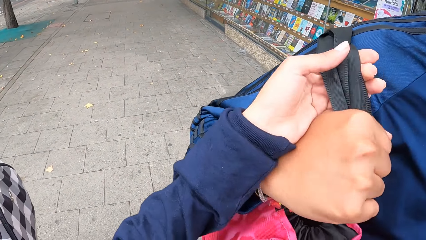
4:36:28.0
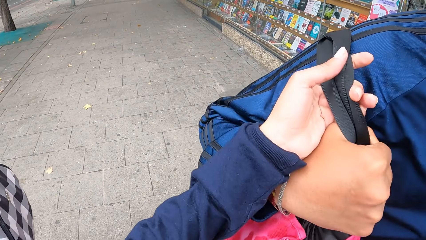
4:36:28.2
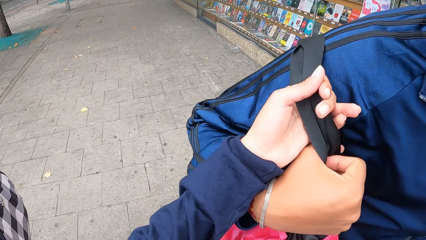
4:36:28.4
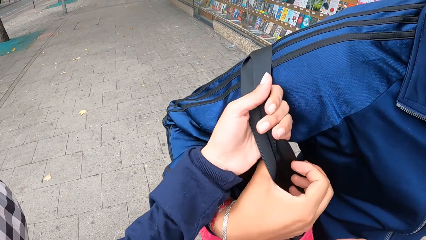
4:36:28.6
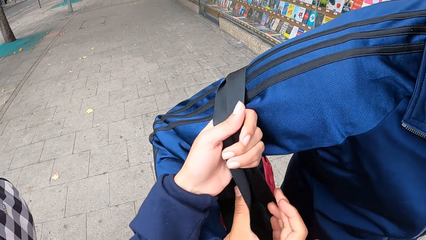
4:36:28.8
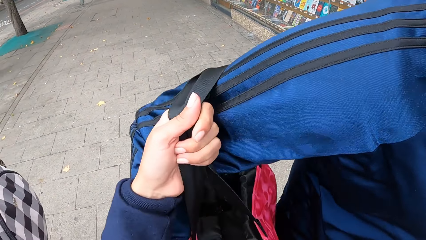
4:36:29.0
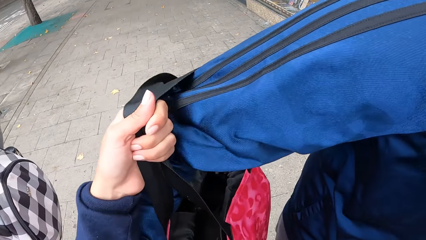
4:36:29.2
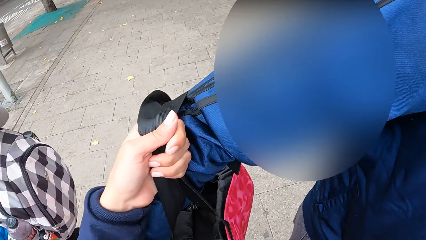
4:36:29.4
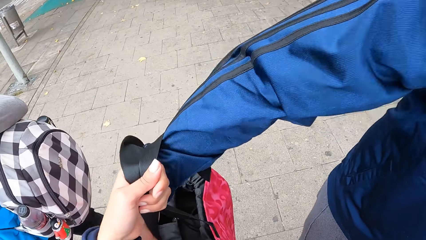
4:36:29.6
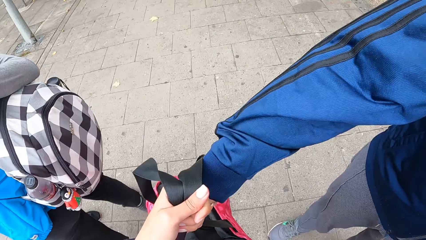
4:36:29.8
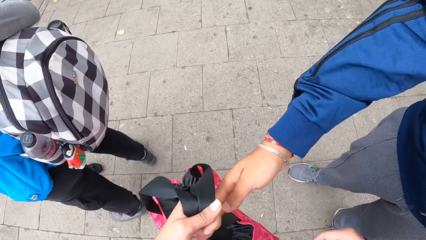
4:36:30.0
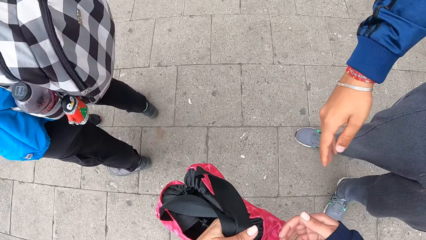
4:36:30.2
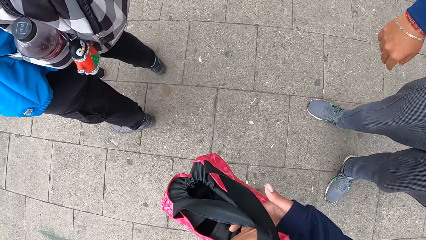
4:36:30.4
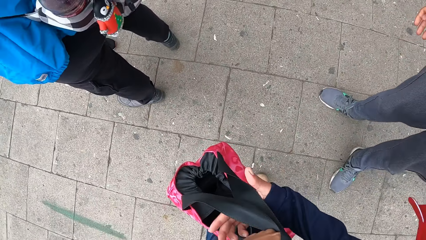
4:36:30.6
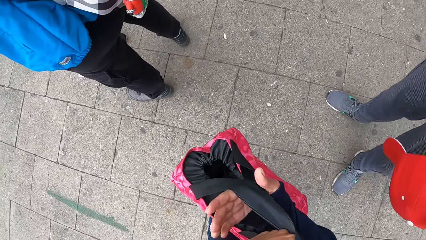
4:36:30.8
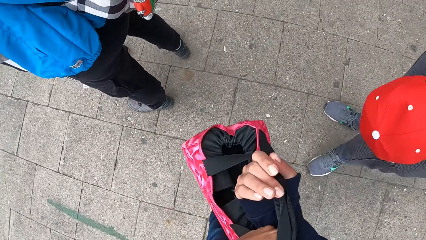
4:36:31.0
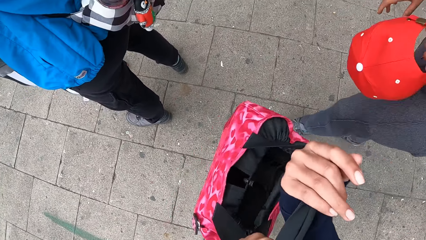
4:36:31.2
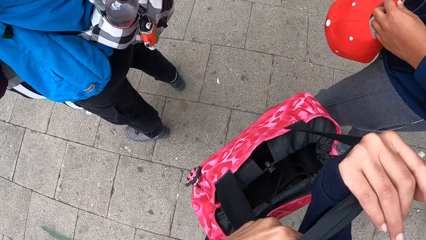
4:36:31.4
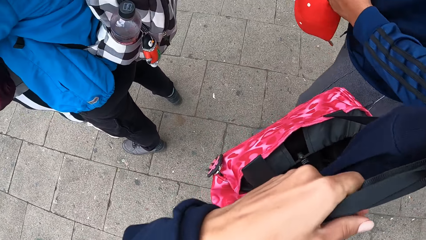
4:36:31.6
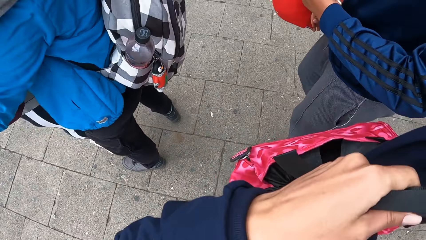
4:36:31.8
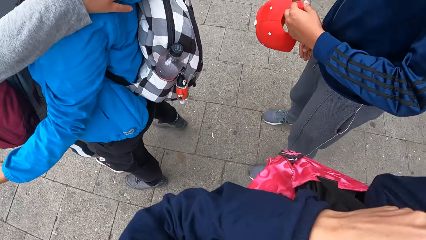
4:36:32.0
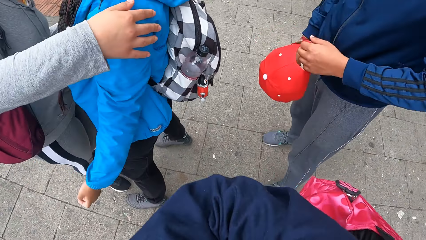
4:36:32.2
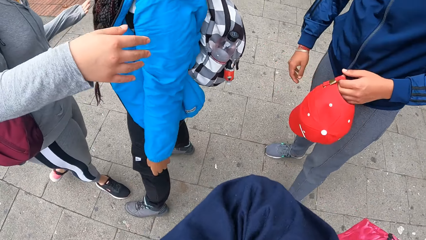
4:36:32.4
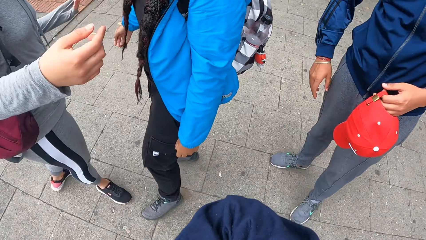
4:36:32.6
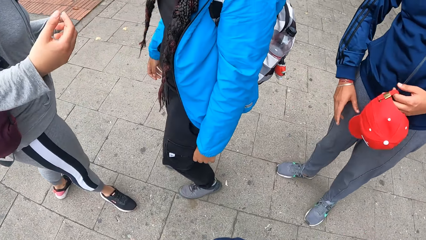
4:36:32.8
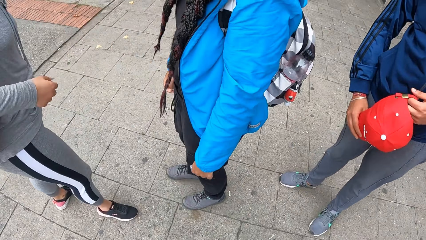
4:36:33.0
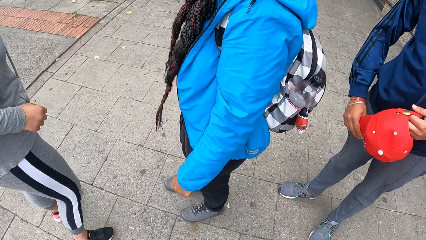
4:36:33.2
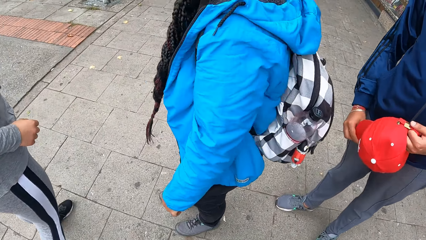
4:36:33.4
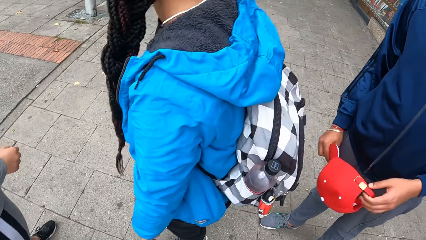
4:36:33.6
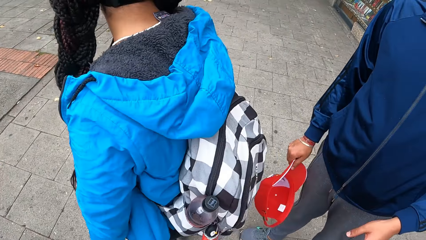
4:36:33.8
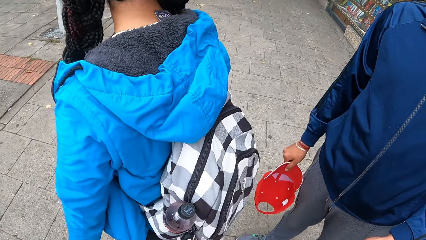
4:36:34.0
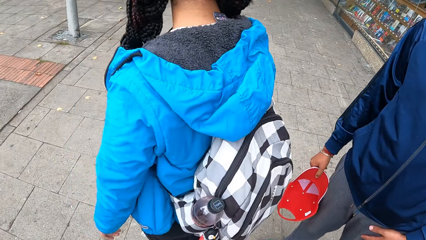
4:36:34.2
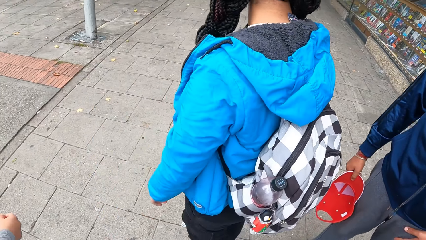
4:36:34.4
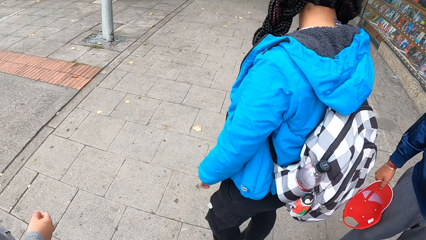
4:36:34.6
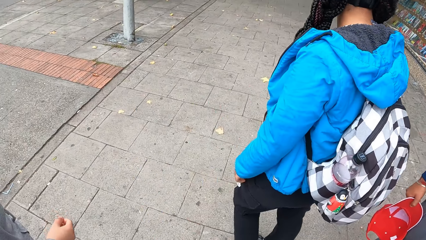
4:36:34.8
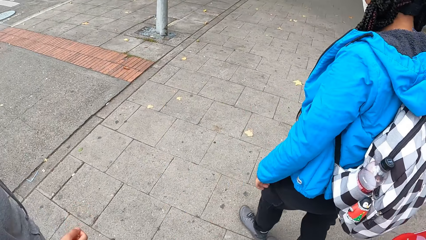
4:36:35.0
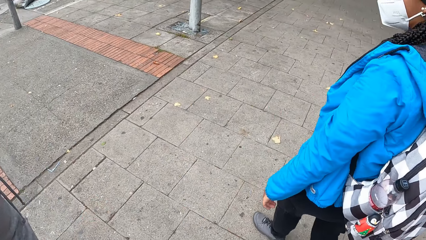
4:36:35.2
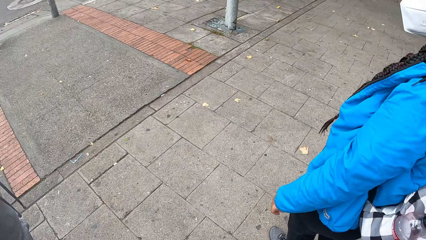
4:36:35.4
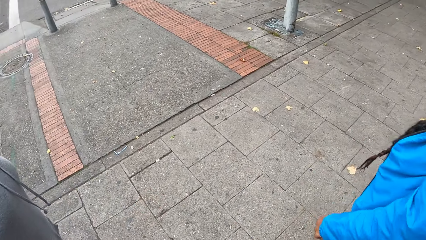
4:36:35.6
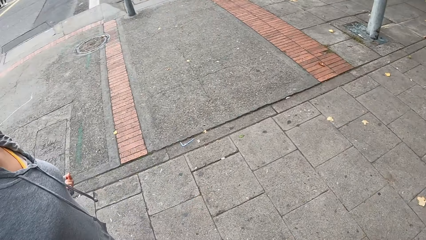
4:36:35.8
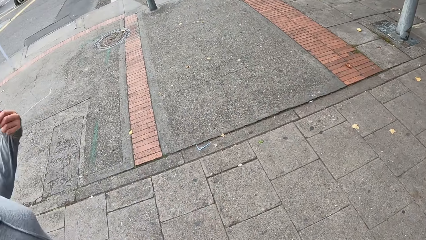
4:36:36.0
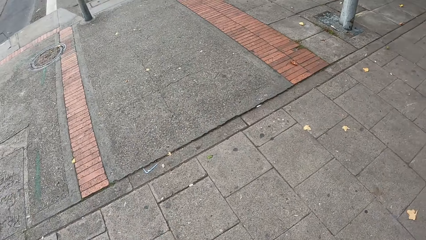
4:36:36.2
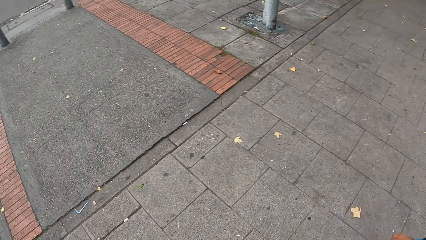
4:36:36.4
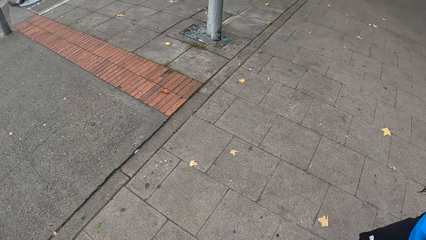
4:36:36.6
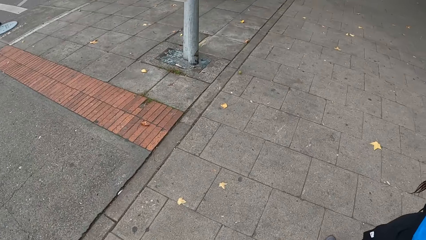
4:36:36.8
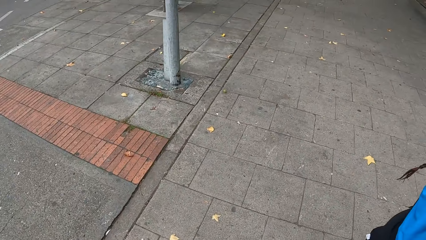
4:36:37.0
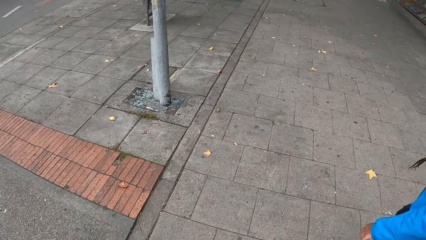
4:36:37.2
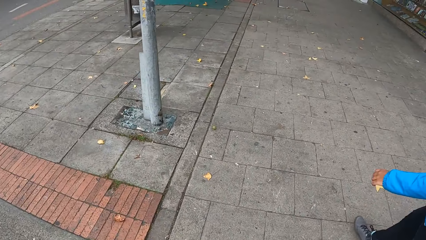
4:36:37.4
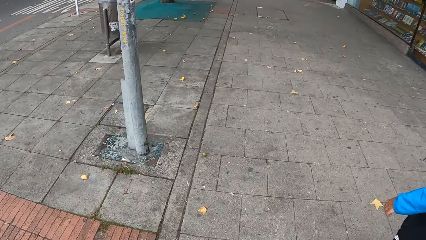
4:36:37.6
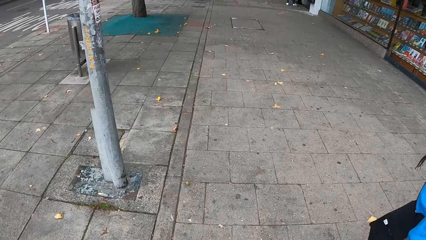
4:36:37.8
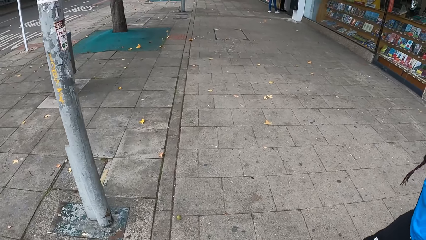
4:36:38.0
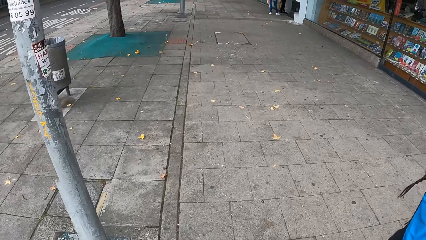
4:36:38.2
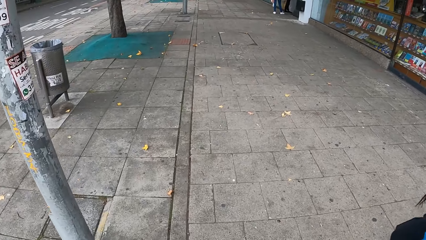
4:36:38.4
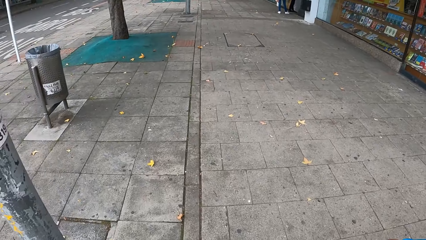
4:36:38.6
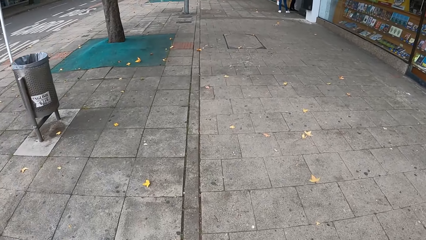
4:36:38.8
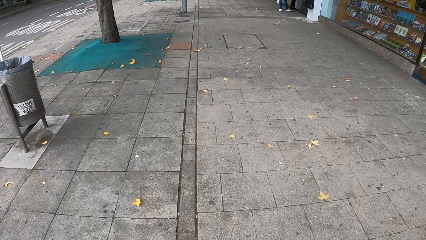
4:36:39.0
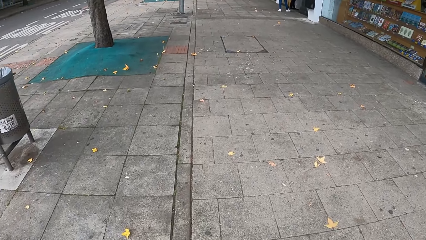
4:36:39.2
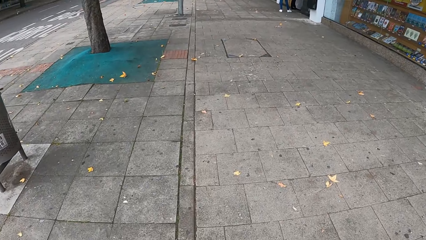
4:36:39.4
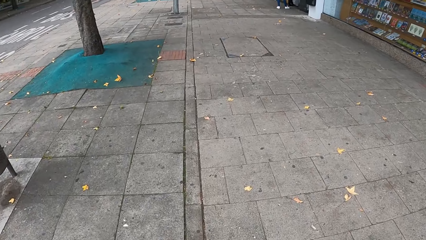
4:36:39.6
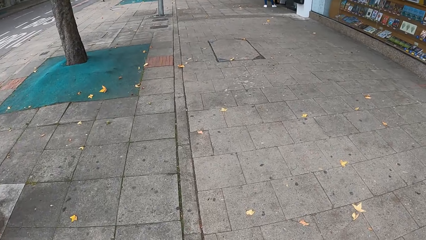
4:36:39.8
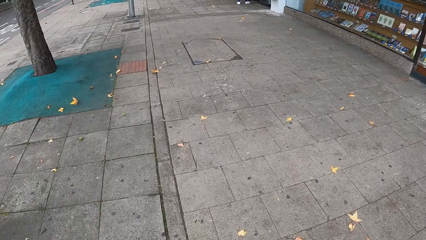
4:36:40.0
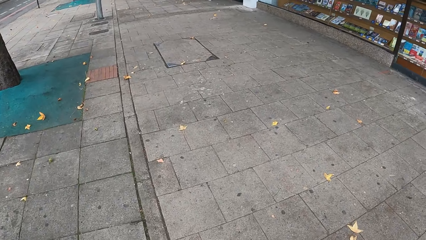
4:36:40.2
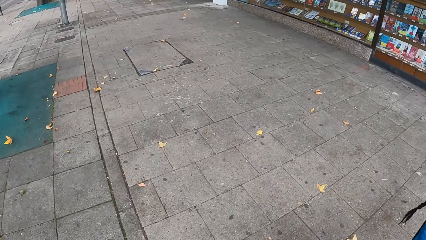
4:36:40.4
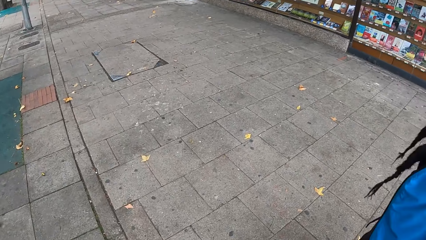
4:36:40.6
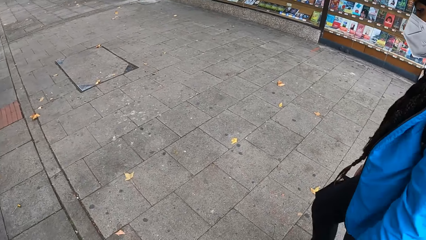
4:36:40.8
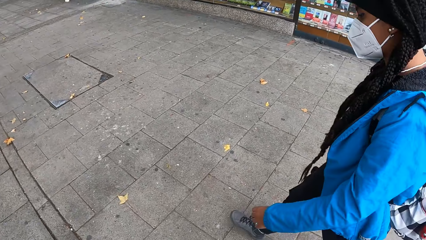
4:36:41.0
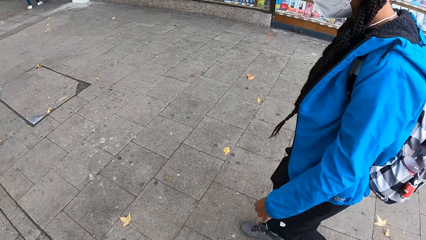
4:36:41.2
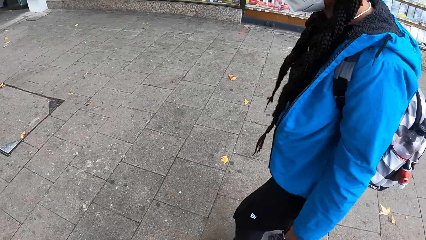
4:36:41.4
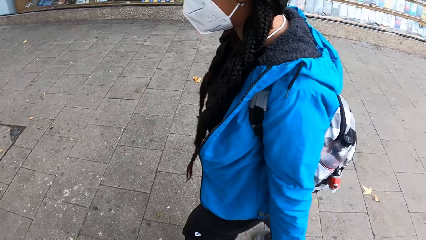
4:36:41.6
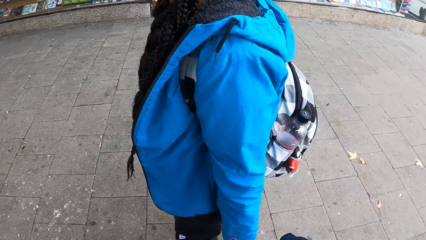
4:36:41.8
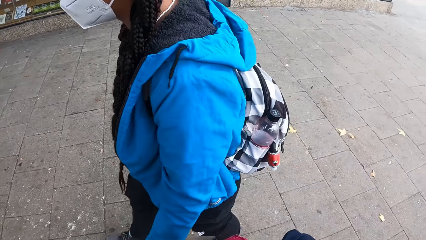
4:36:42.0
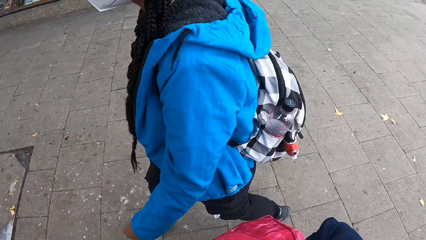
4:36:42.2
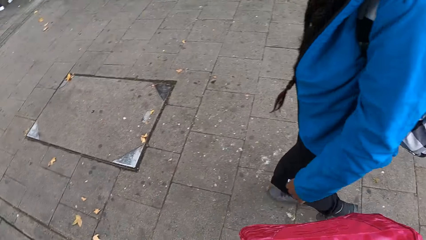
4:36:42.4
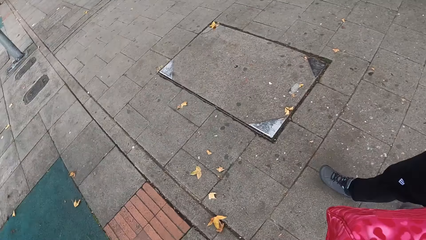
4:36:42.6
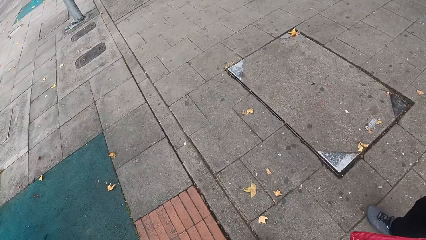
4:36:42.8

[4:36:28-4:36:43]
The camera wearer takes a knapsack or bag from a man with her left hand. She transfers the knapsack from her left hand to her right hand. A woman hugs another woman. The camera wearer carries the bag. The man transfers a cap from his left hand to his right hand. The camera wearer walks through a walkway with the first woman. She walks on a sidewalk. A woman walks on the sidewalk.
